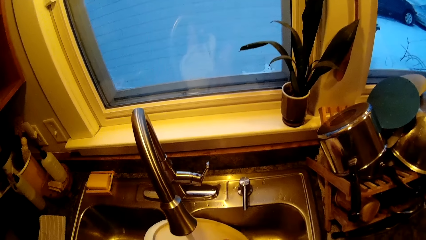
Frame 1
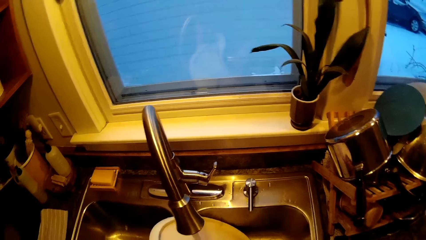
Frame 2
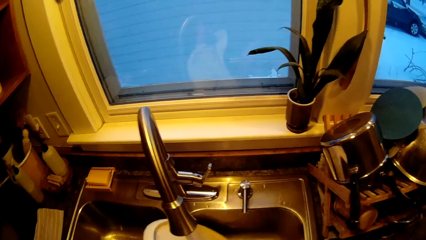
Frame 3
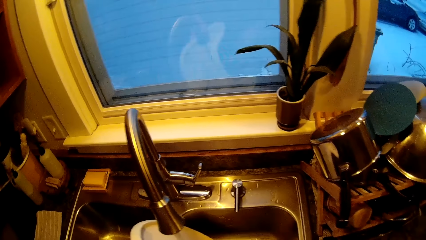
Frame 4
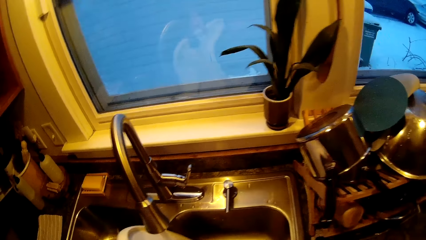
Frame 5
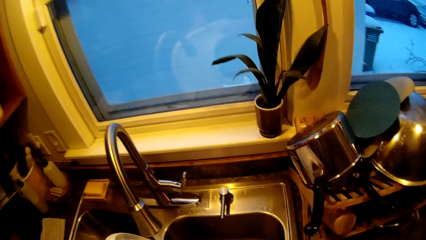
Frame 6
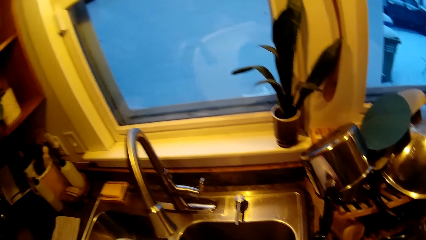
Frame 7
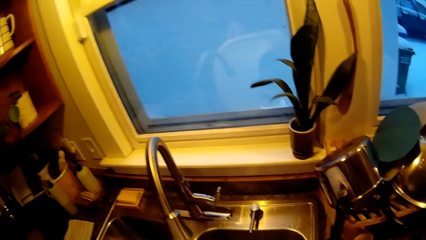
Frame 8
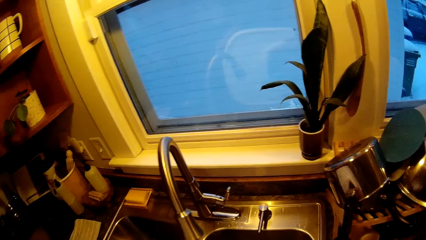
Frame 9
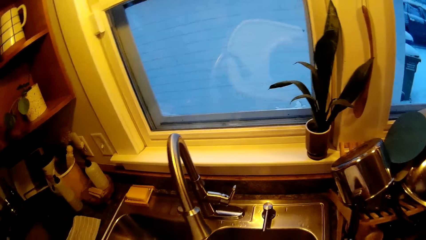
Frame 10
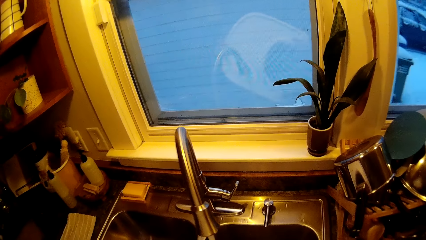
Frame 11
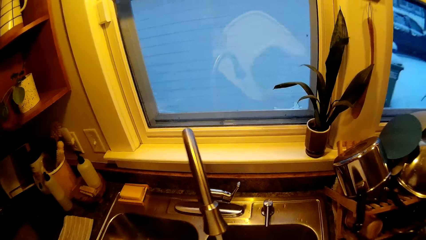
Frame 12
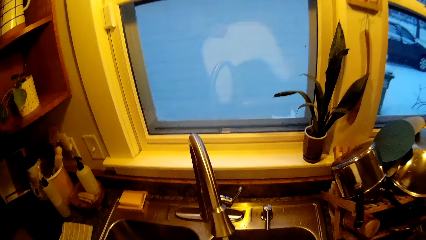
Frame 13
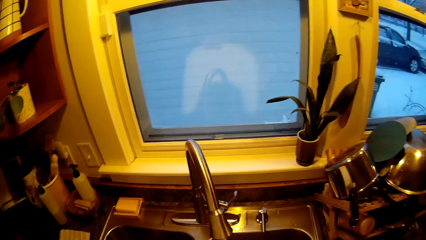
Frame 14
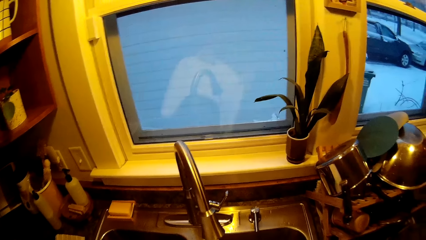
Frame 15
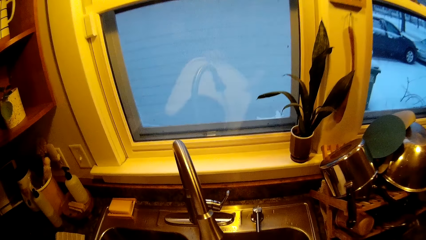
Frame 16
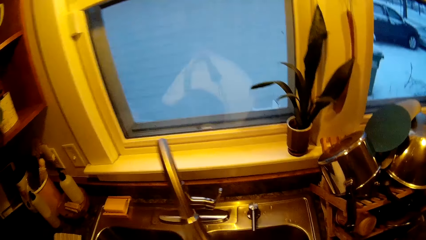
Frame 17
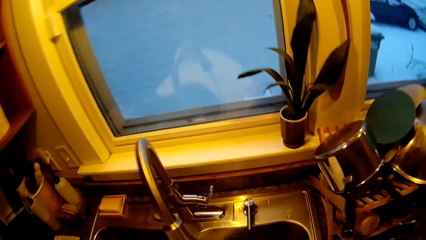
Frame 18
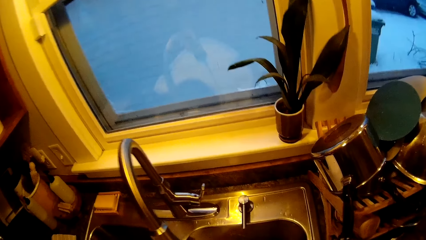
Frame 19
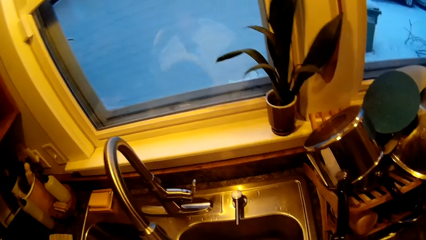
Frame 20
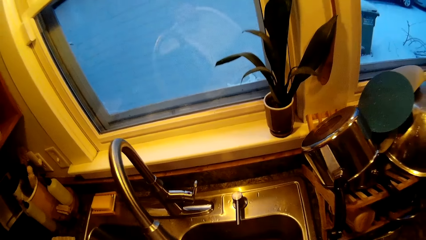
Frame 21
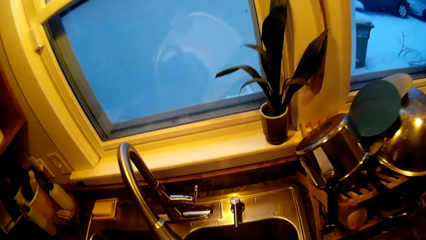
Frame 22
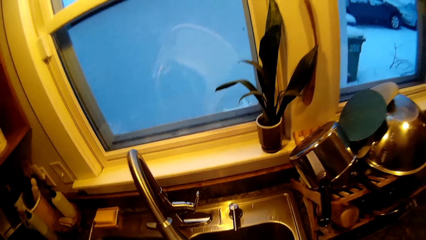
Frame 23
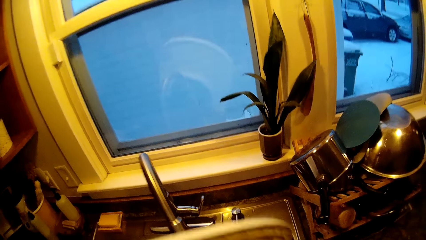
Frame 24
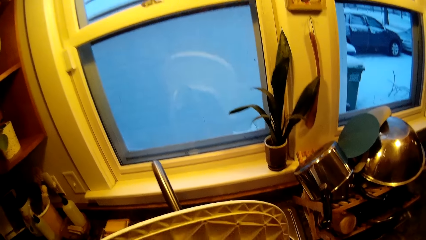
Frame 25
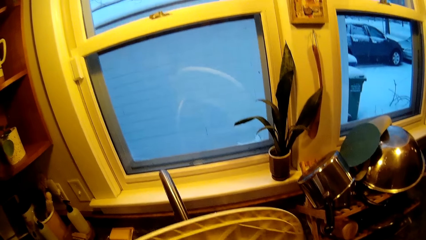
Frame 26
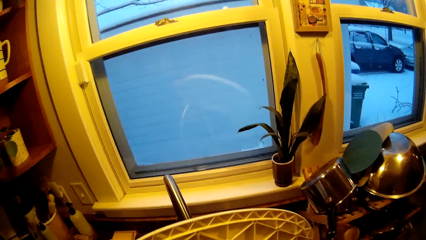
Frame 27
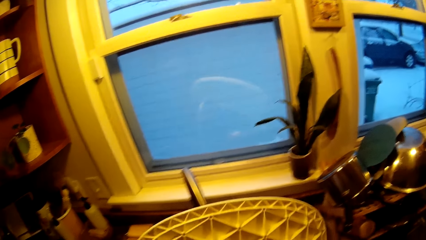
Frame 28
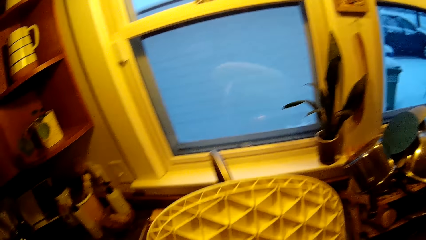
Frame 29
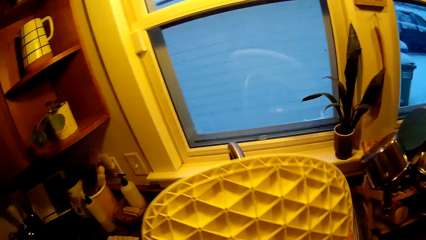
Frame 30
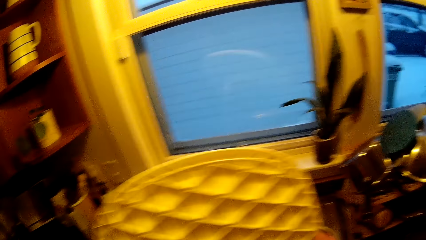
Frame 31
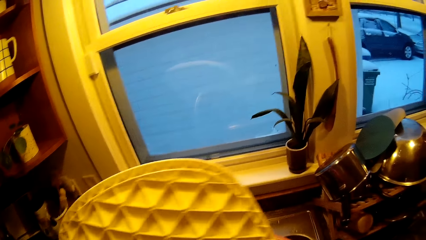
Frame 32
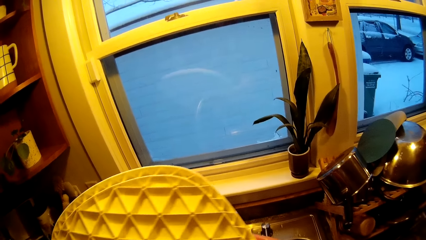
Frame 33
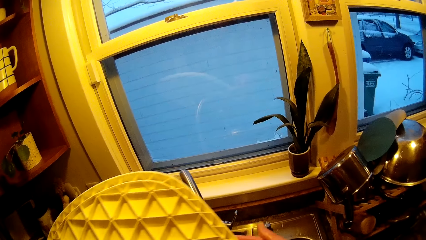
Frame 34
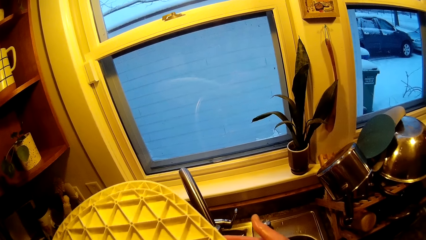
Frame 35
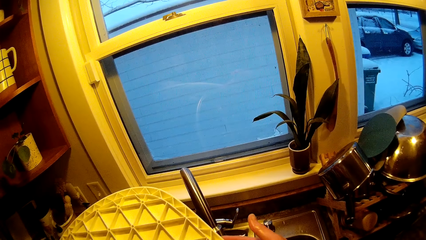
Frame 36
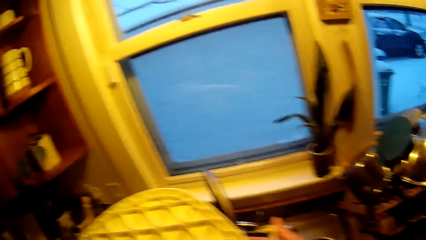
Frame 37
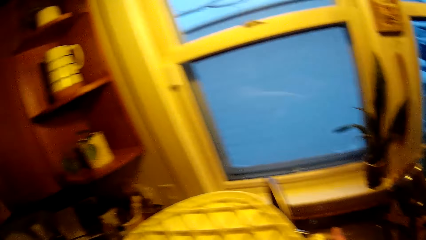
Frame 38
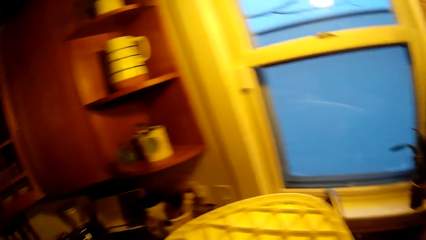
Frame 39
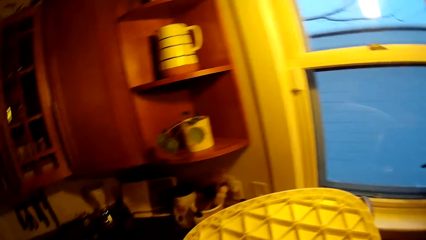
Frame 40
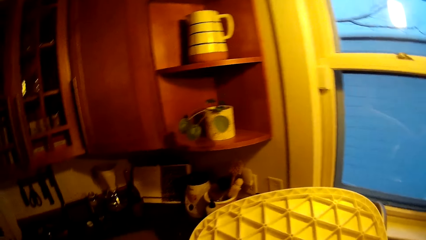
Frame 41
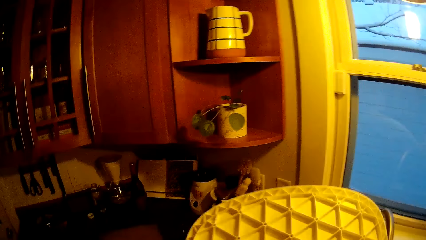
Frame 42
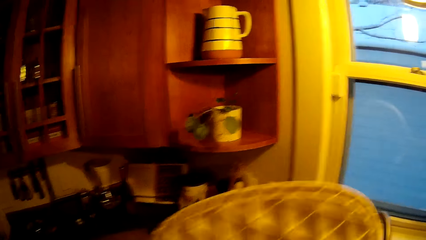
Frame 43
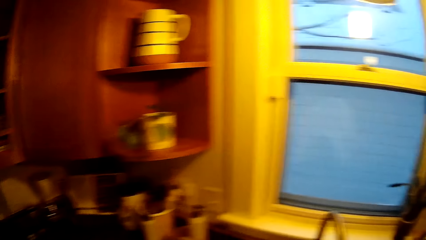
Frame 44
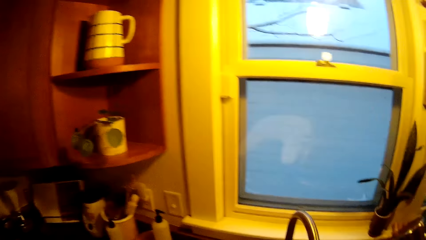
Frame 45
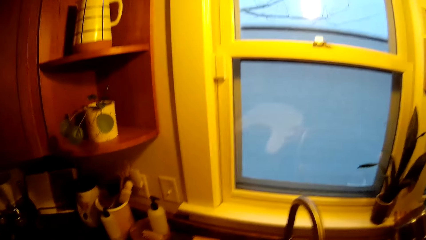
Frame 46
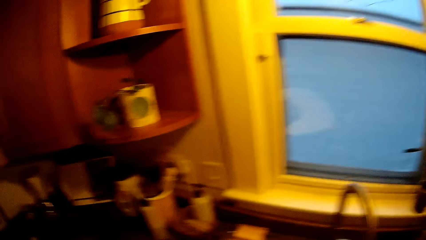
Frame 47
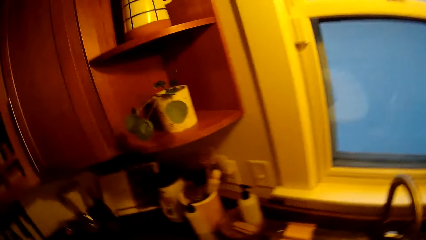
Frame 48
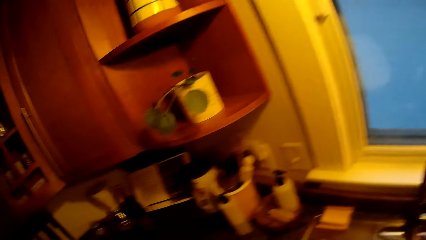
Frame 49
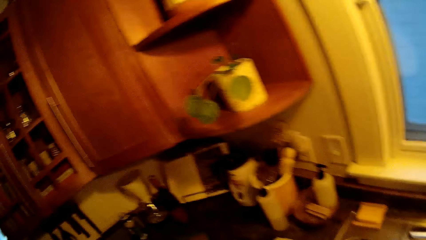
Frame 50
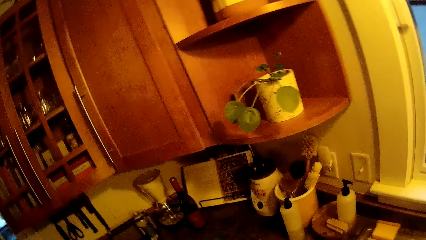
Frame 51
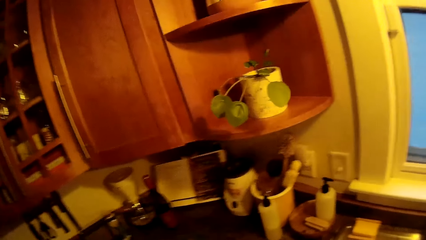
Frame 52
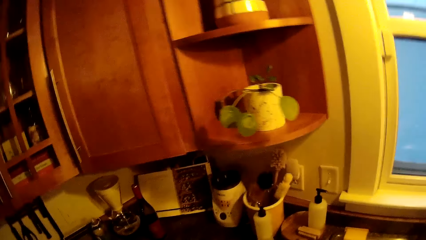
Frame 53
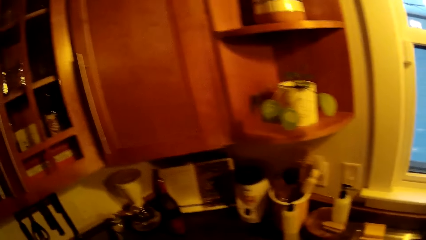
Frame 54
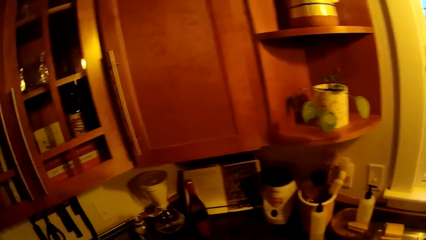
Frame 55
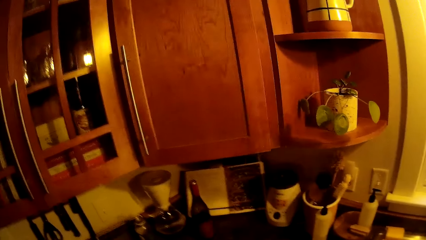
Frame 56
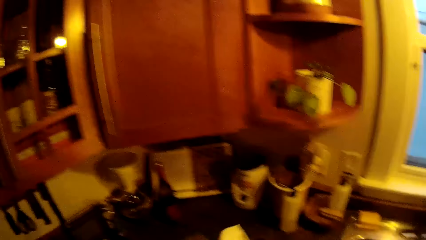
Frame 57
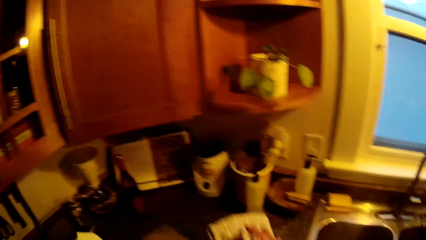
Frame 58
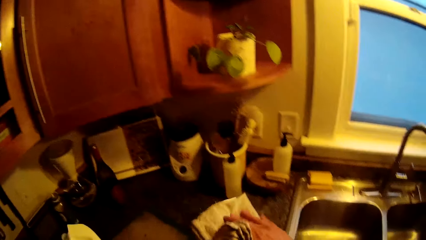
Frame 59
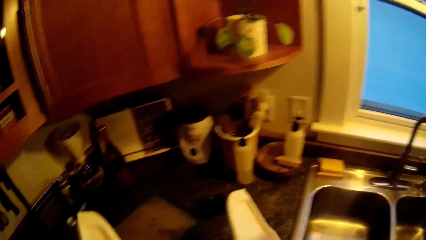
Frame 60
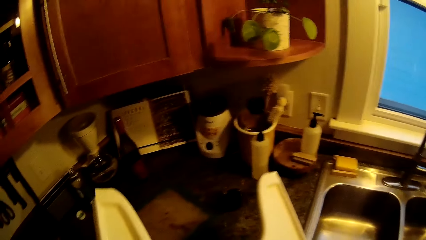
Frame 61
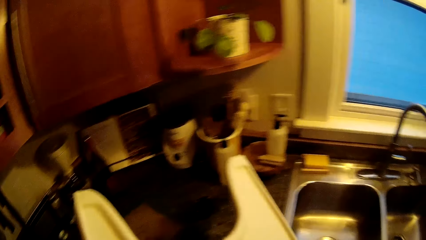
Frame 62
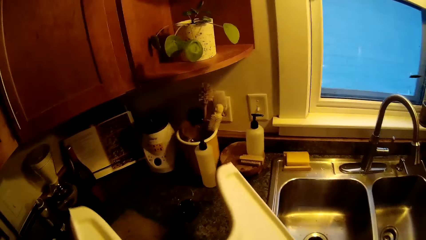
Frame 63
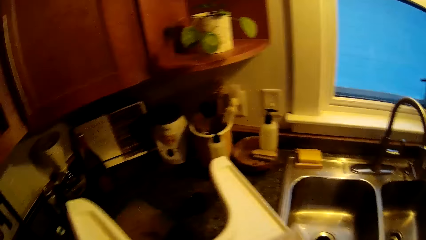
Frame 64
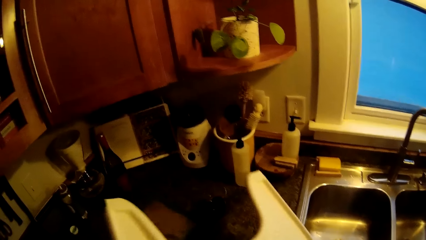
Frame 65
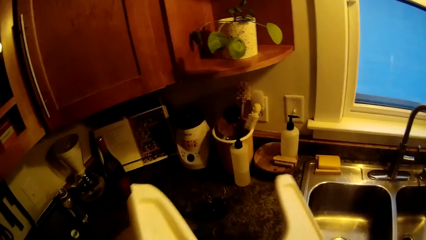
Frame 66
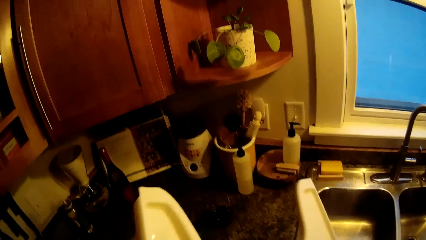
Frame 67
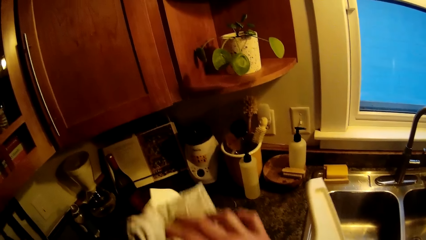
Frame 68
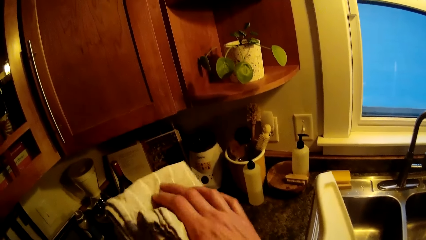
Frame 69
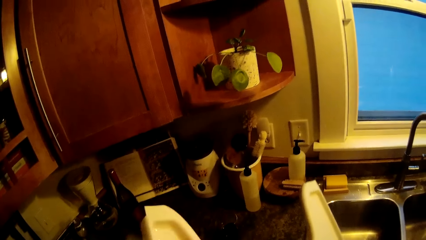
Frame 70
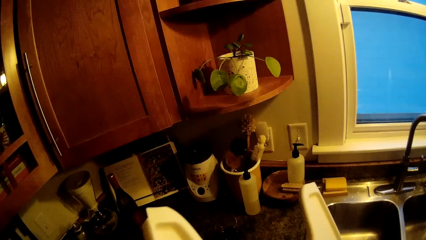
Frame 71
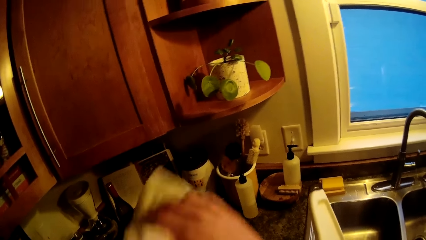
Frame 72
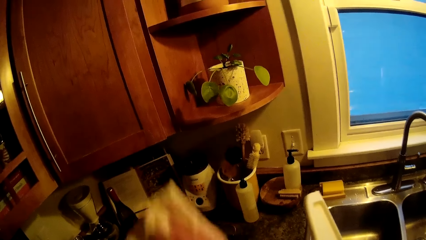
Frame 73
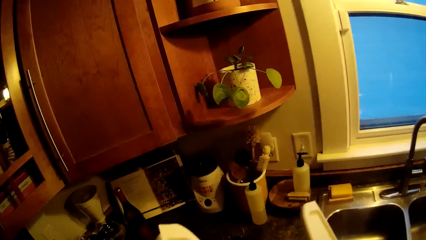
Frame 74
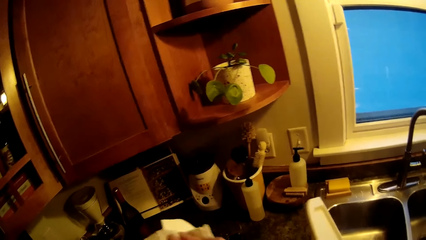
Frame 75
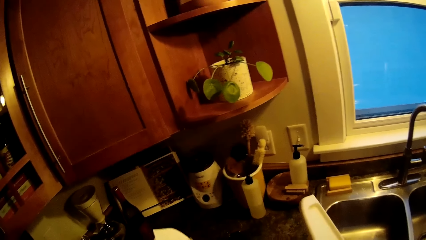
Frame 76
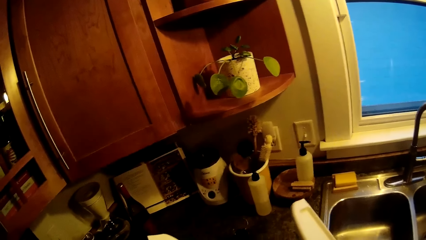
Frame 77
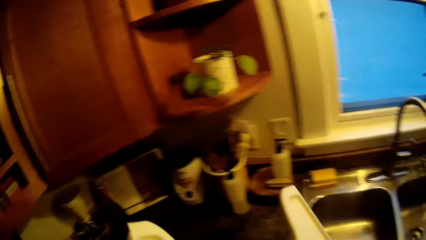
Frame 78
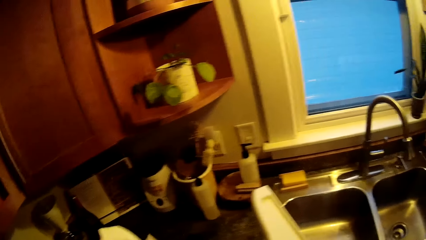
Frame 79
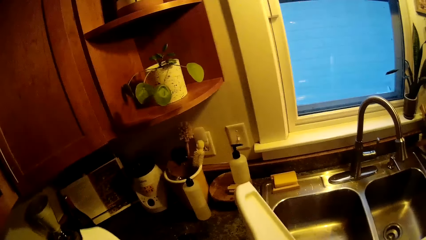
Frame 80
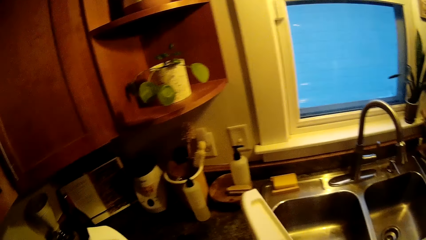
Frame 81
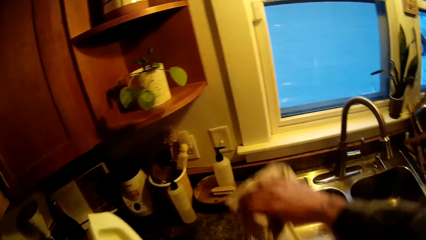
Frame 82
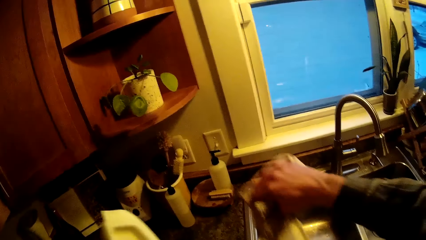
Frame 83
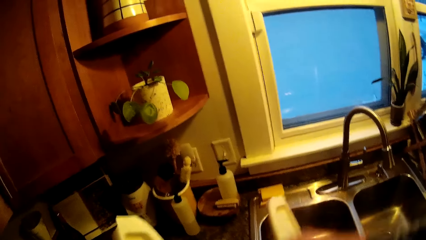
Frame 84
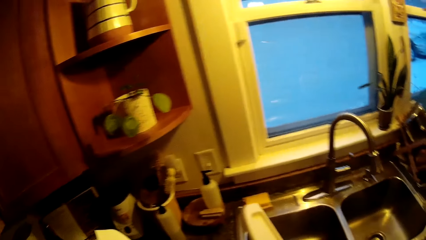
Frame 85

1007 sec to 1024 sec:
The camera wearer holds the tray with his hands. He turns something. He turns something again. He wipes the tray with a napkin in his right hand.
